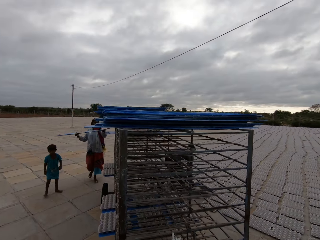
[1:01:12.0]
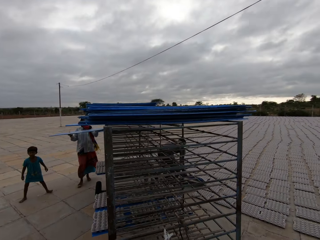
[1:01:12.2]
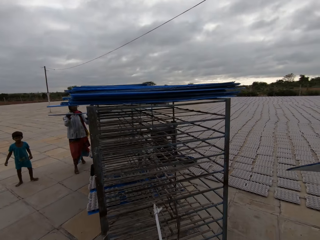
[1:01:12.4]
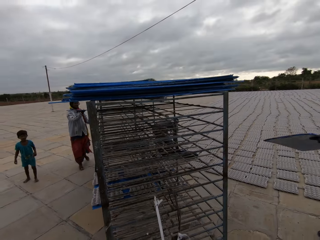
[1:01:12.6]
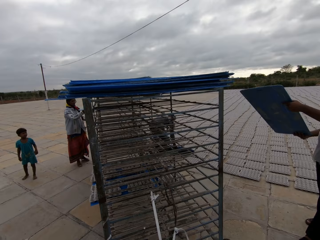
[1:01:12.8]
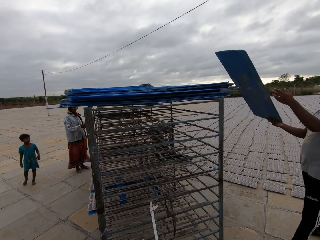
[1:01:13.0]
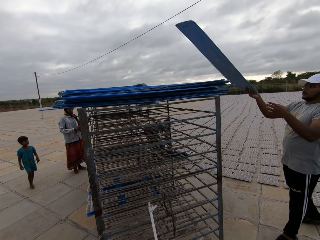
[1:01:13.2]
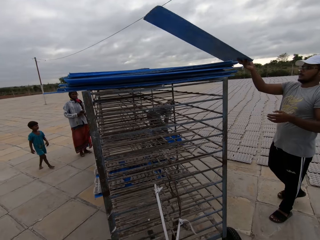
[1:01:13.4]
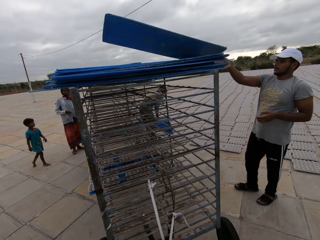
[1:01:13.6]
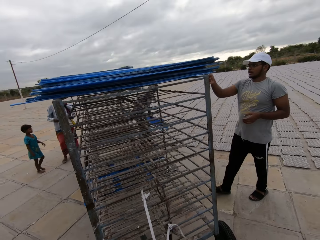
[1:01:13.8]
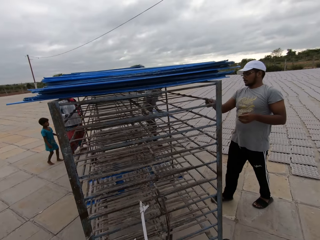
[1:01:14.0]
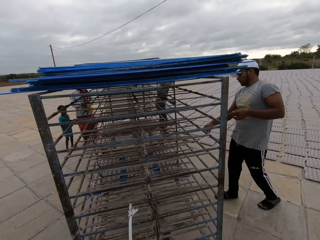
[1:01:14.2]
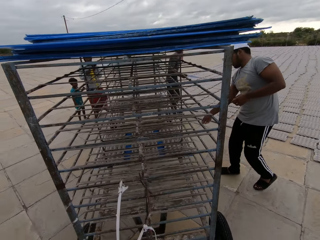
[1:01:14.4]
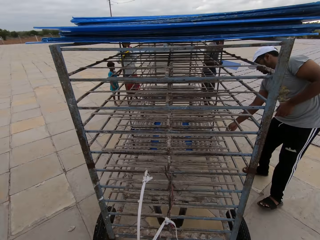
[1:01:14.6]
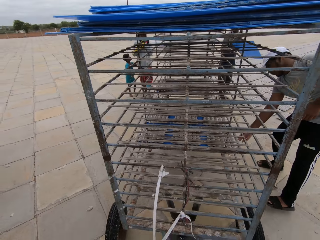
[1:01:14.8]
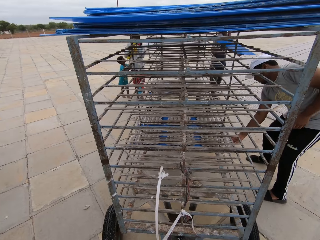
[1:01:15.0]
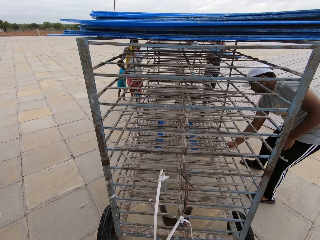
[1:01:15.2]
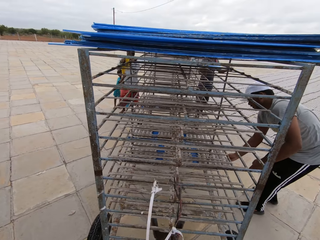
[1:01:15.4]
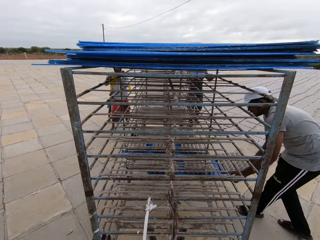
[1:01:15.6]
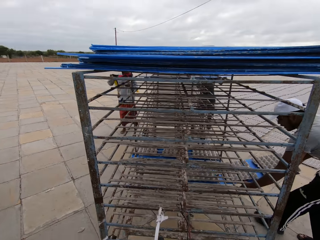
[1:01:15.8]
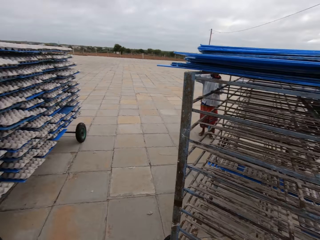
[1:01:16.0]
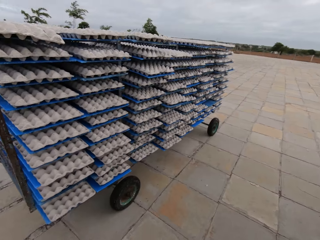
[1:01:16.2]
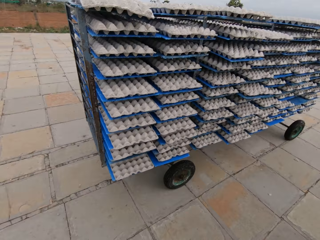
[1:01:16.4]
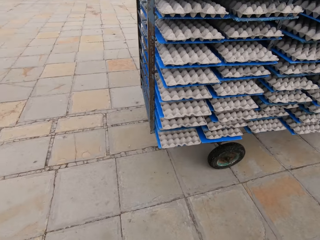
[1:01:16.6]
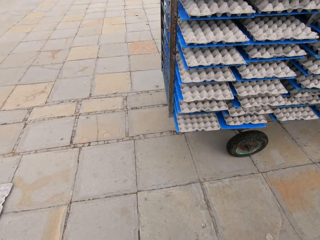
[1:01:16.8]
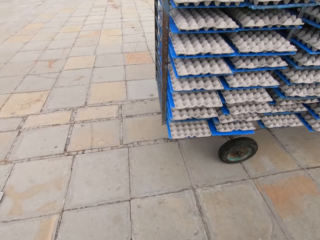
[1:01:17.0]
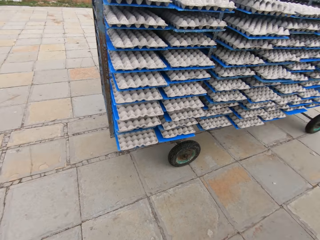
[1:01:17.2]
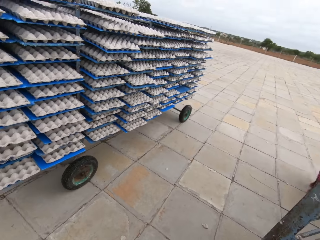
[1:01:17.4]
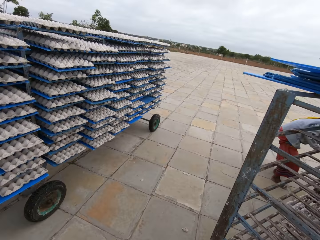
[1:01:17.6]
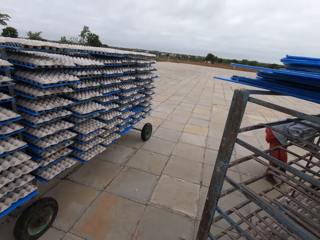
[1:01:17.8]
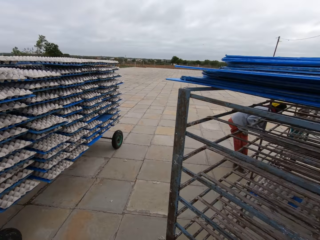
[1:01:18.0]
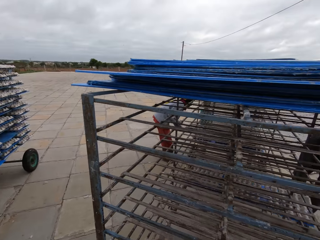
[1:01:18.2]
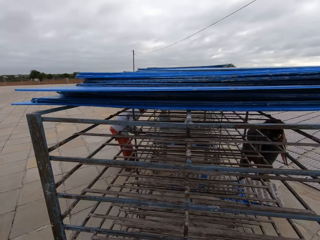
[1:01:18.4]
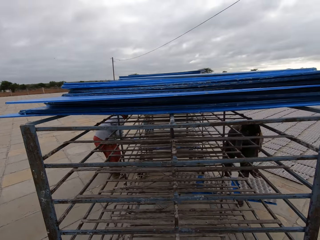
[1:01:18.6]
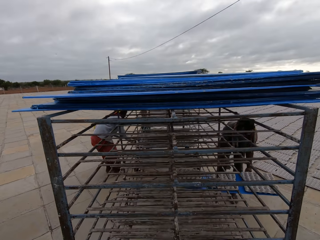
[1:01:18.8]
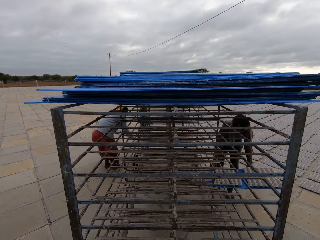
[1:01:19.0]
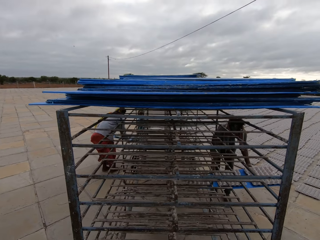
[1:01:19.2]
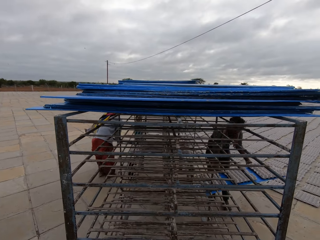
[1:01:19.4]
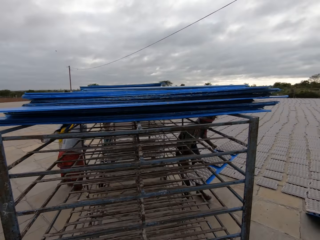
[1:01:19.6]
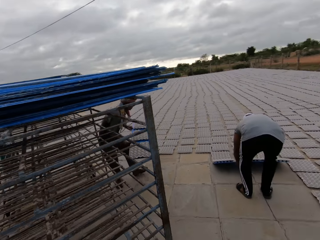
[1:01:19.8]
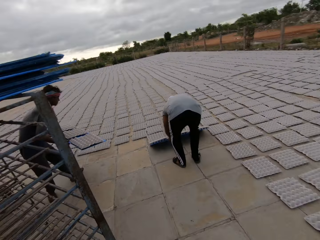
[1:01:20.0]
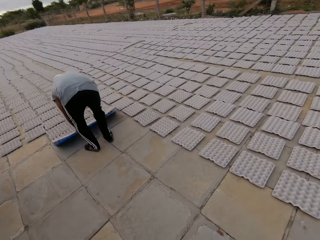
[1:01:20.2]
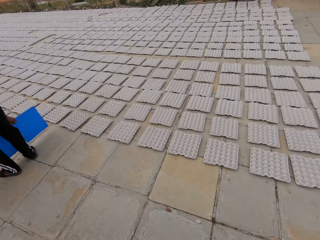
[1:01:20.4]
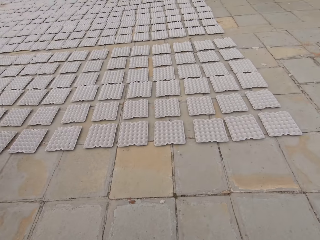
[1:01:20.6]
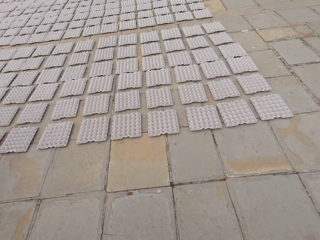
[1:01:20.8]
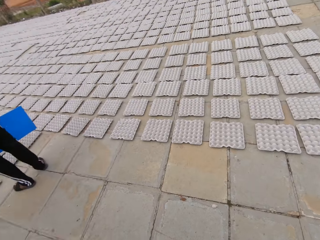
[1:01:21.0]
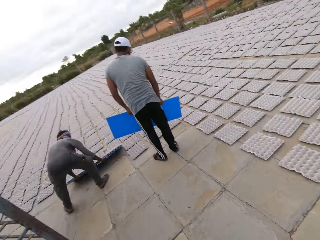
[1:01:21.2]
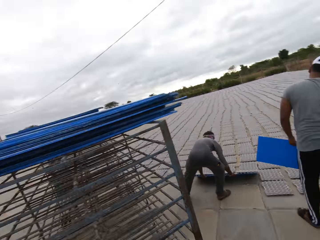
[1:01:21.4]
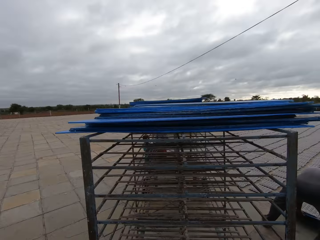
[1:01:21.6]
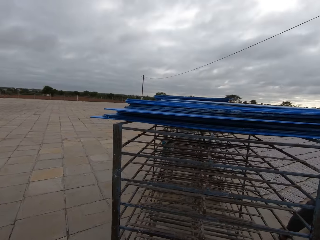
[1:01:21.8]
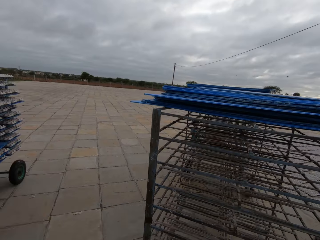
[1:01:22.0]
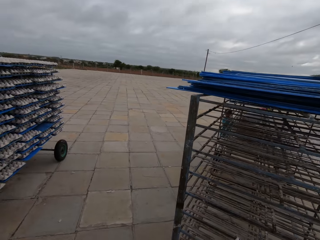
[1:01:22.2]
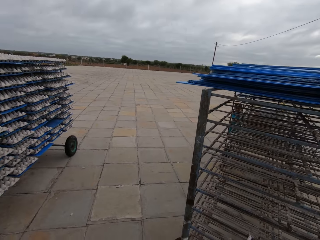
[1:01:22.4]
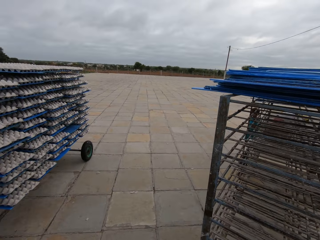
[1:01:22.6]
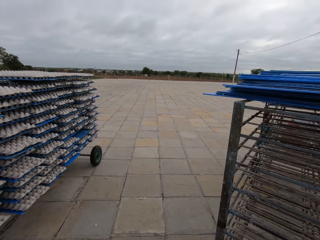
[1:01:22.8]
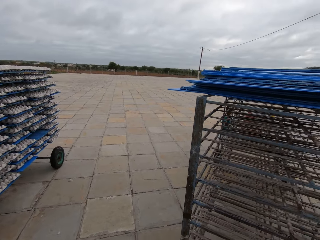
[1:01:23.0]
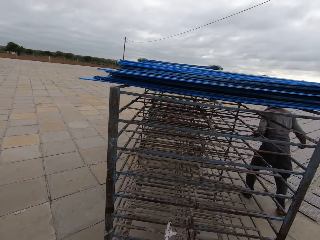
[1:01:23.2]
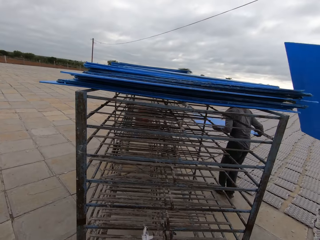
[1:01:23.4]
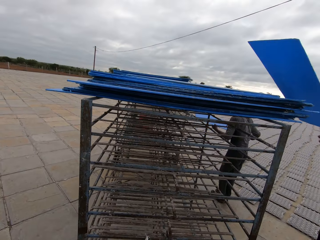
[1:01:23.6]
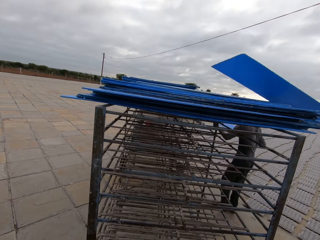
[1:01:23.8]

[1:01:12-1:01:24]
The camera wearer pulls an egg trolley. A man pours the crates in the plastic tray on the trolley with both hands. A woman puts the plastic tray in her hands in the trolley. Another man places the plastic tray in his right hand on the trolley. The other man pulls out a plastic tray from the trolley with his right hand. The woman pulls out a plastic tray from the trolley with her hands. A third man pulls out a plastic tray from the trolley with his hands. The other man pours the crates on the plastic tray on the ground with his hands. The third man pours the crates on the plastic tray on the ground with his hands.

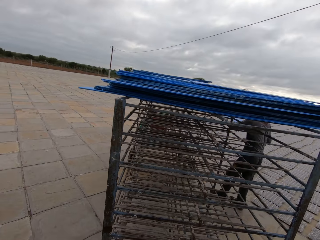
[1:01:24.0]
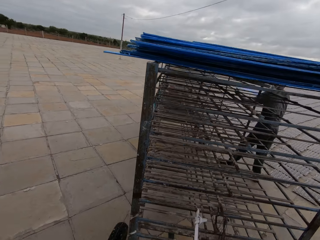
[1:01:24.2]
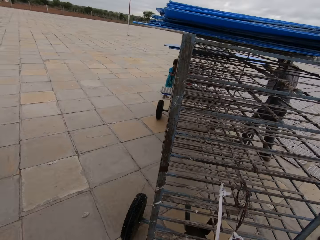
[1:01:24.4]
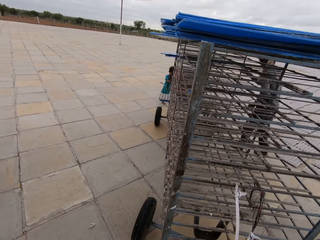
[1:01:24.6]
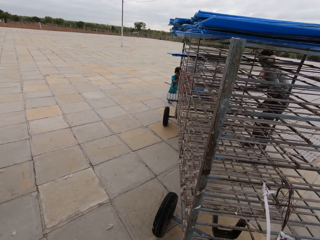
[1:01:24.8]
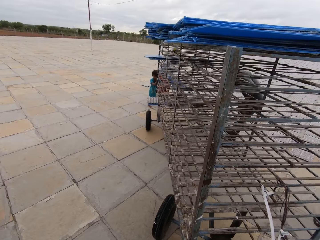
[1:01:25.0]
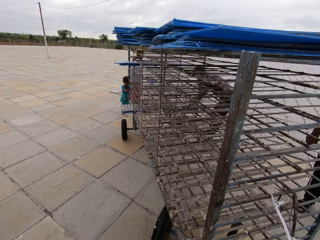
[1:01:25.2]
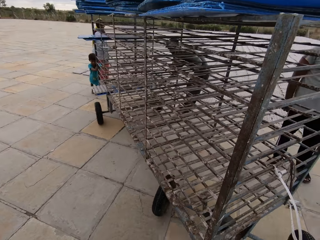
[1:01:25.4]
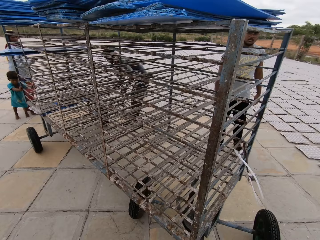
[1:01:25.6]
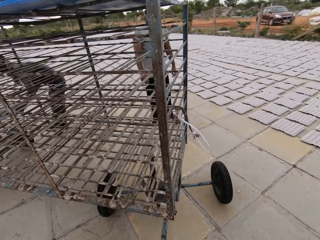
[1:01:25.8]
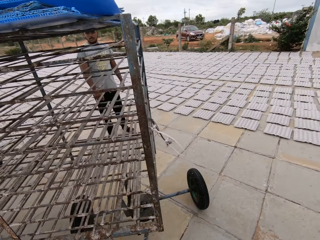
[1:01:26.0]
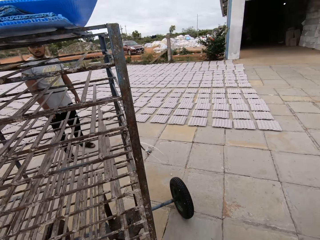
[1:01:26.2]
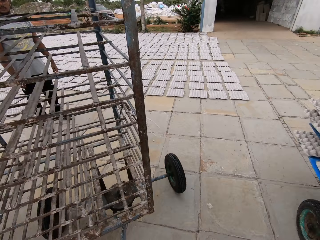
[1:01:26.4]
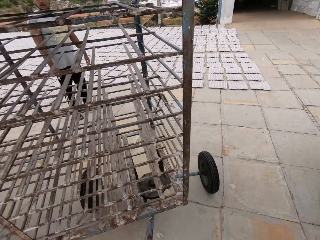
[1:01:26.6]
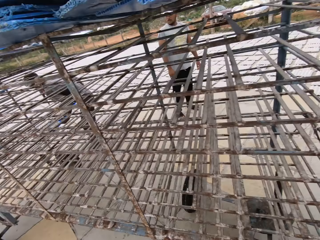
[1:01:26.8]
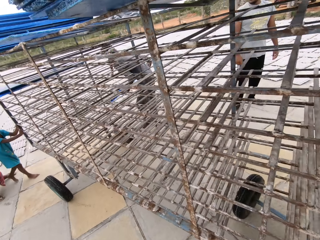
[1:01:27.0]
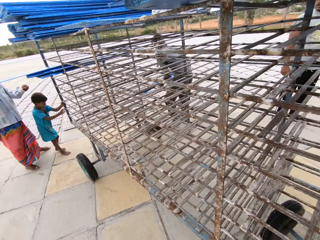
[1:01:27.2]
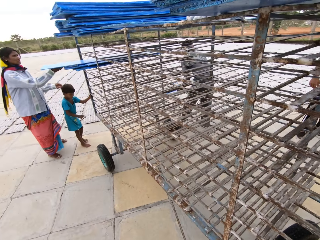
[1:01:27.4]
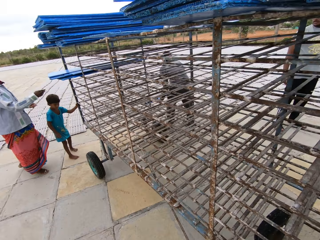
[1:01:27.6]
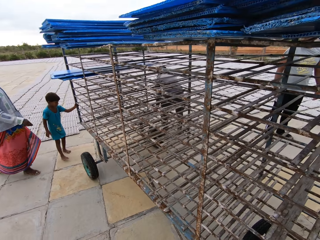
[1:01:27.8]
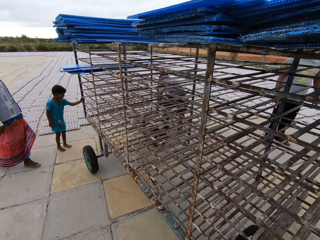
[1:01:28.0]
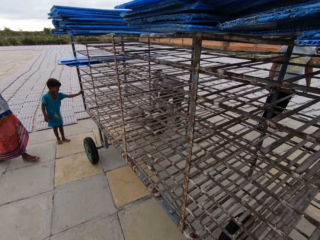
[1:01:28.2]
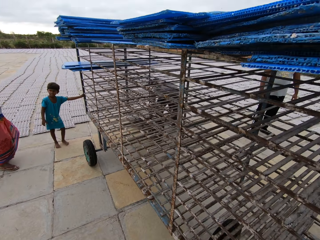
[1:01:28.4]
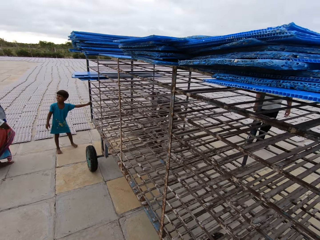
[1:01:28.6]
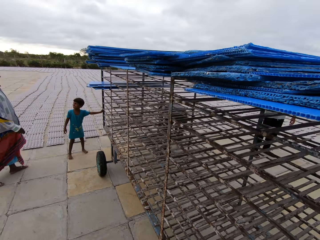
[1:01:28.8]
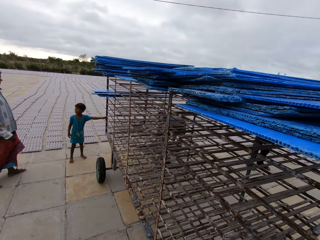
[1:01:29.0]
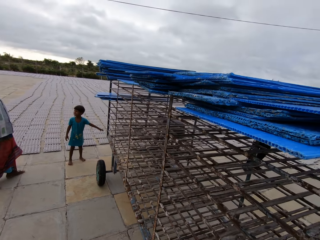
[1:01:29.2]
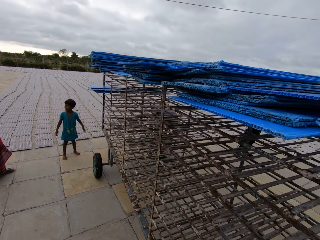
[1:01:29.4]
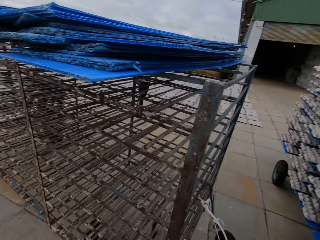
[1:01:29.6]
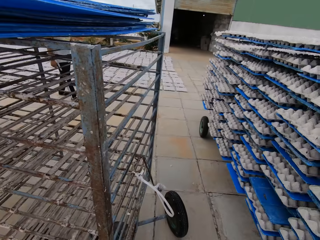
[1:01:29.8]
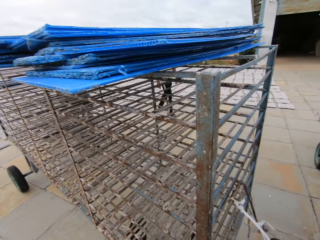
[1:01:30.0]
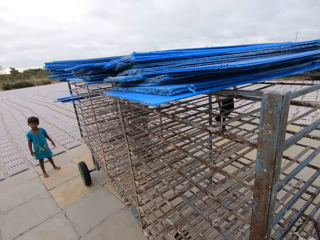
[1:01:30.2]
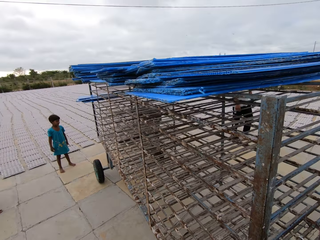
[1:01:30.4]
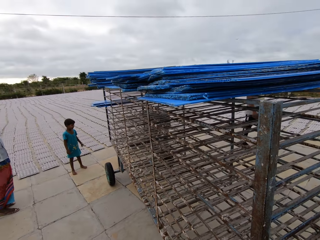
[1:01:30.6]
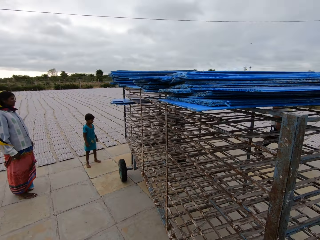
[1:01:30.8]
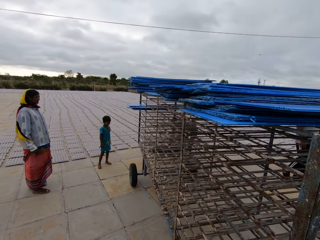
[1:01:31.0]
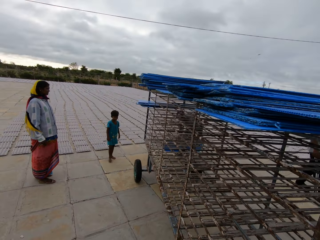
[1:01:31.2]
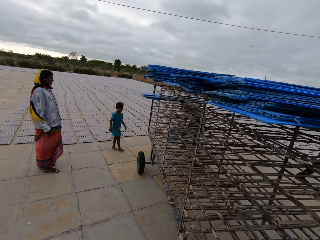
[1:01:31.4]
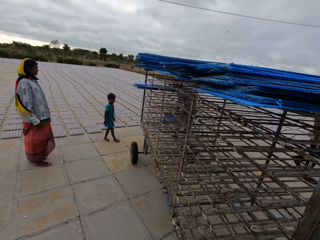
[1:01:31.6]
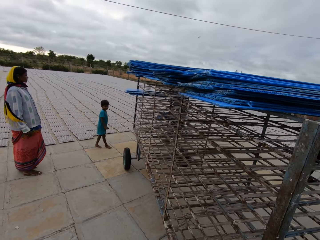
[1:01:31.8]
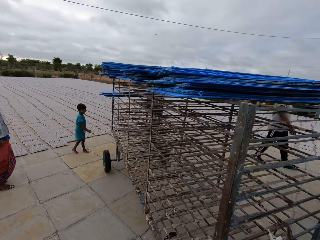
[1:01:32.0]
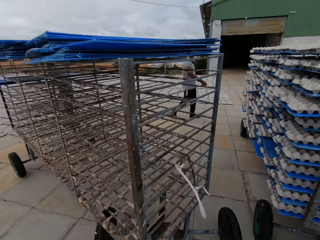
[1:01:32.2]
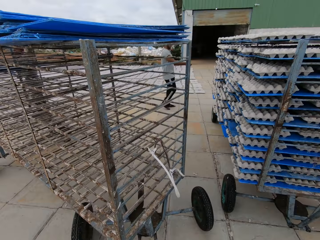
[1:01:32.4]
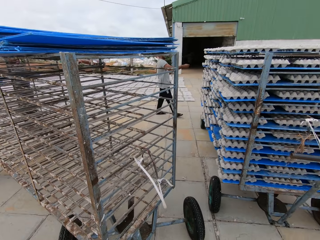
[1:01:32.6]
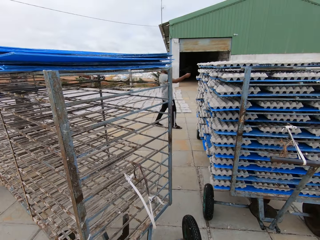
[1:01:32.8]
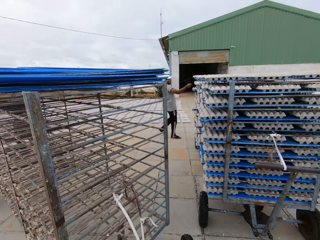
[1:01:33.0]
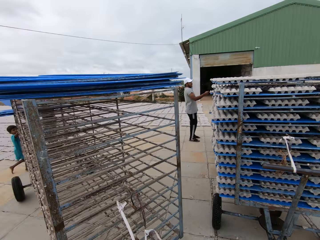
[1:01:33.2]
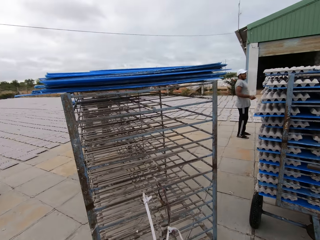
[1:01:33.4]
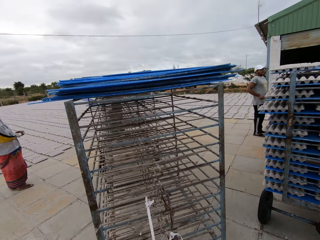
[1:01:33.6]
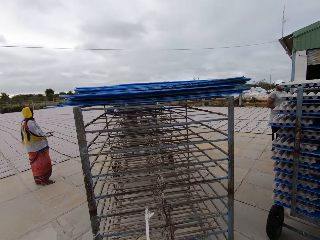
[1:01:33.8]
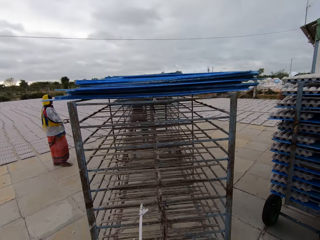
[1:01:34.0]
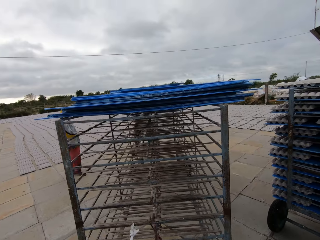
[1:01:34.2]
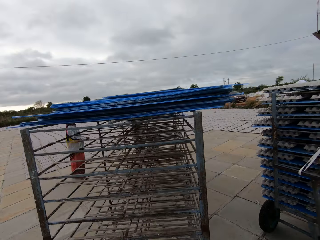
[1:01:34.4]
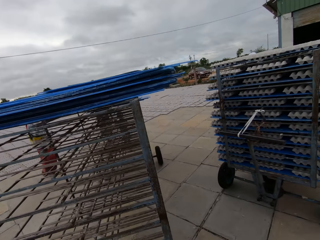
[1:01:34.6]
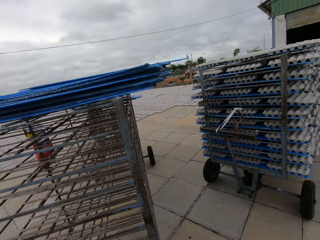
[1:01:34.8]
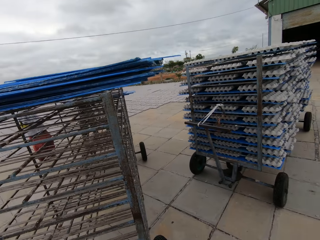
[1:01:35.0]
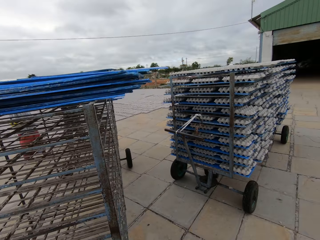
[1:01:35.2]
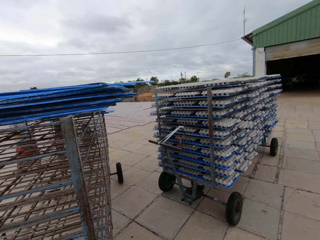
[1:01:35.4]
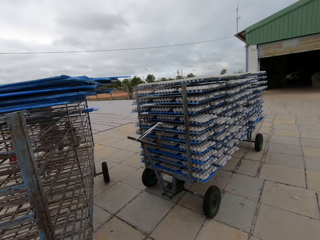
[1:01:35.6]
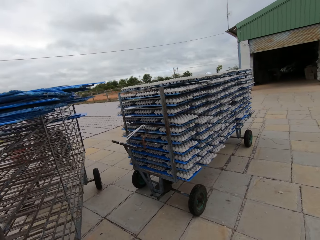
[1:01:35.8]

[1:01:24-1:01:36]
A man places the plastic tray on the trolley with his right hand. Another man places the plastic tray on the trolley with his right hand. The other man pulls out a plastic tray from the trolley with his hands. A boy holds the trolley with his hands. A woman places the plastic tray in the trolley with her left hand. The camera wearer pulls the trolley with his hands. The first man points his right hand. The boy hangs on the trolley with his hands. The first man converses with the camera wearer.
